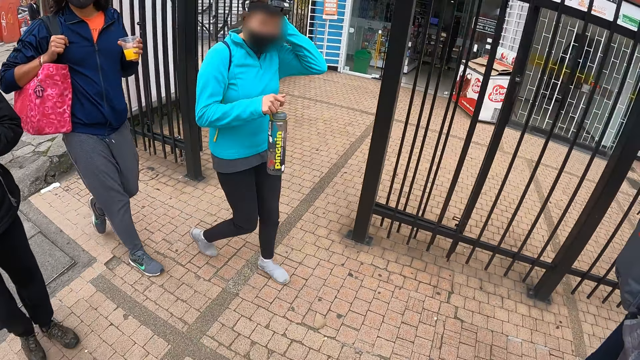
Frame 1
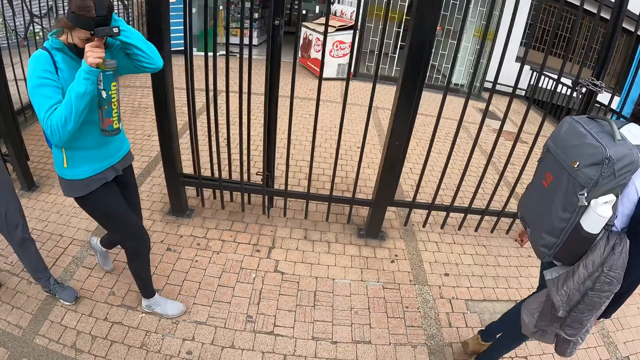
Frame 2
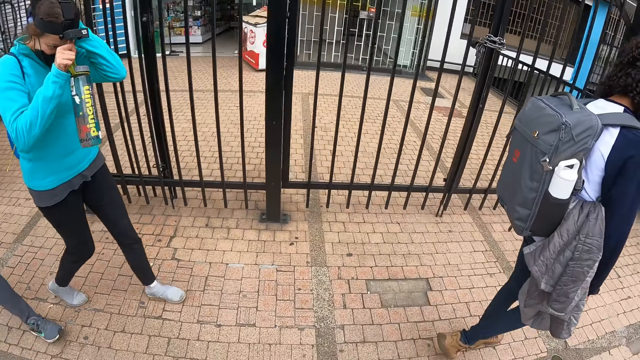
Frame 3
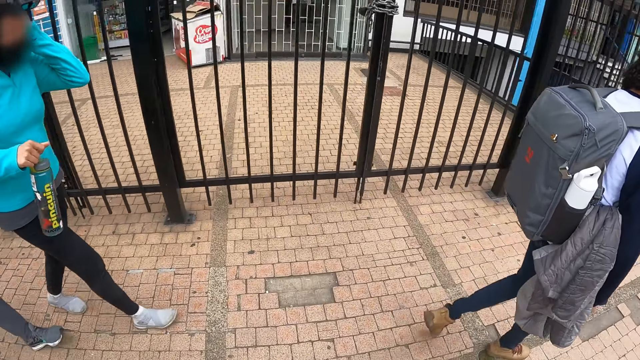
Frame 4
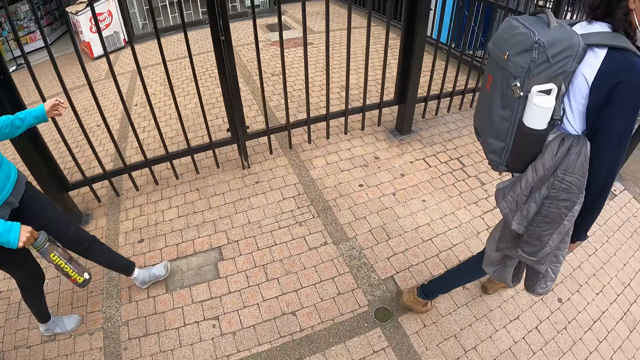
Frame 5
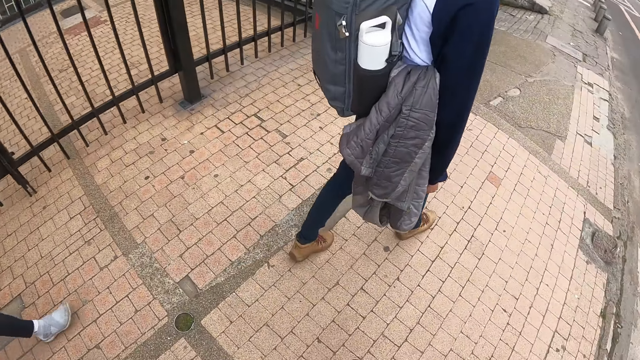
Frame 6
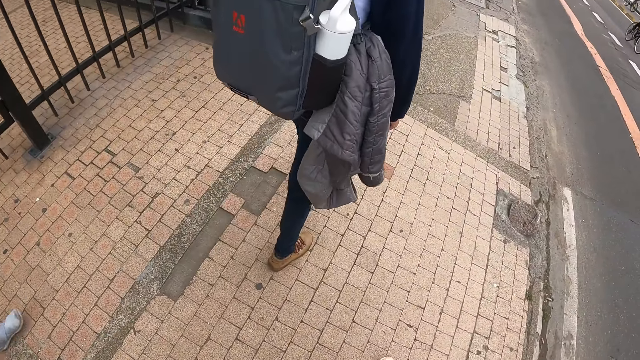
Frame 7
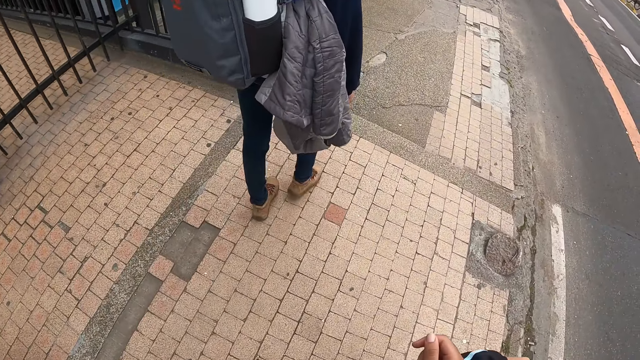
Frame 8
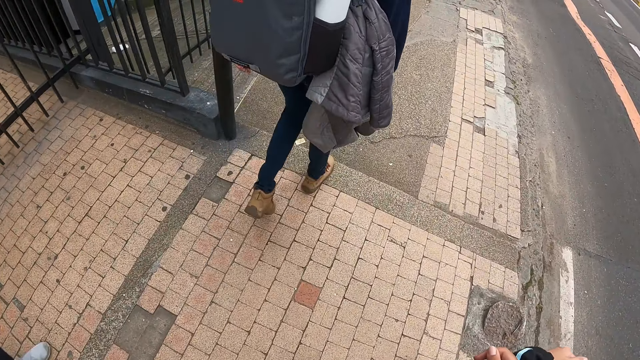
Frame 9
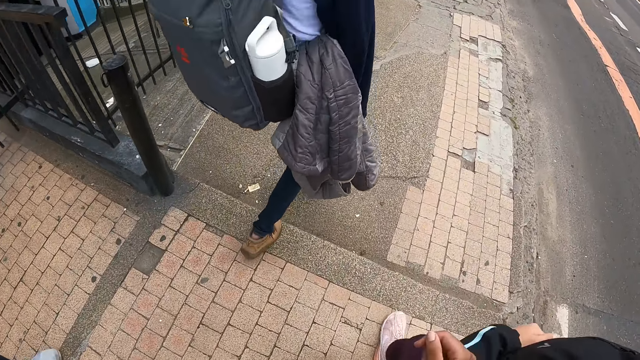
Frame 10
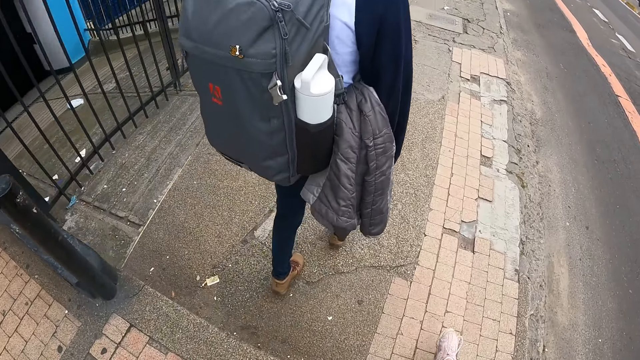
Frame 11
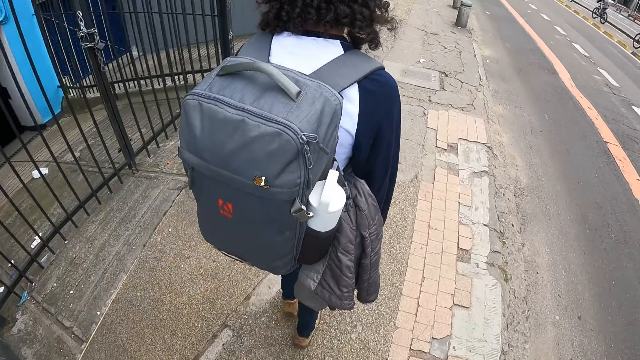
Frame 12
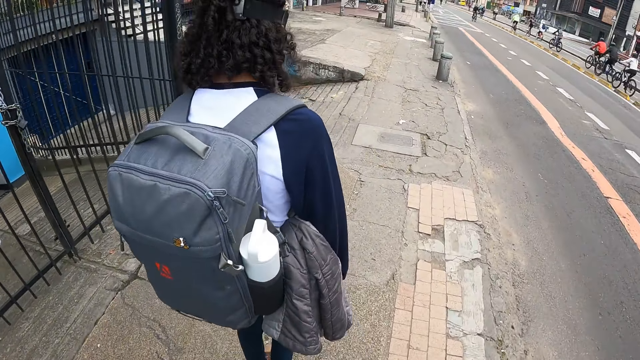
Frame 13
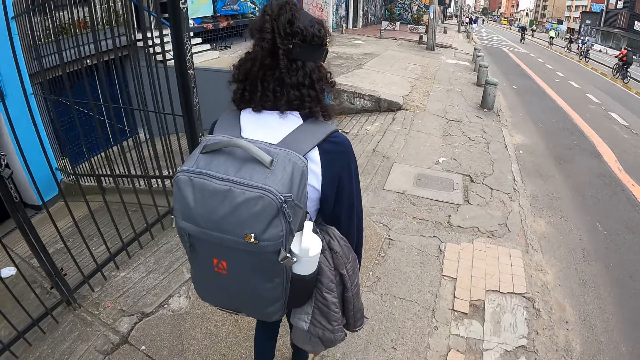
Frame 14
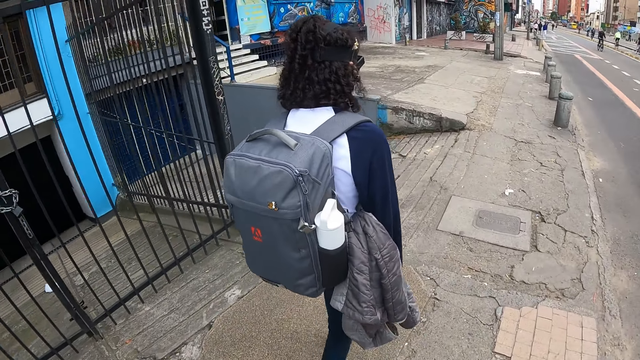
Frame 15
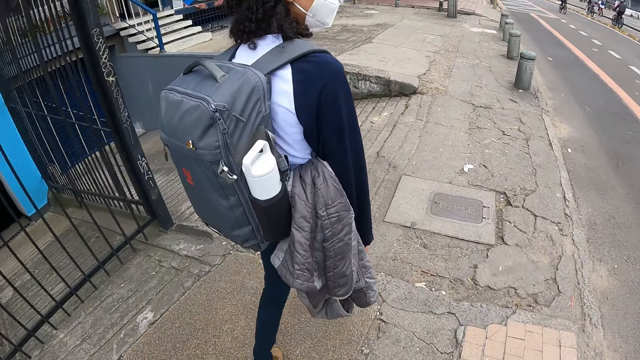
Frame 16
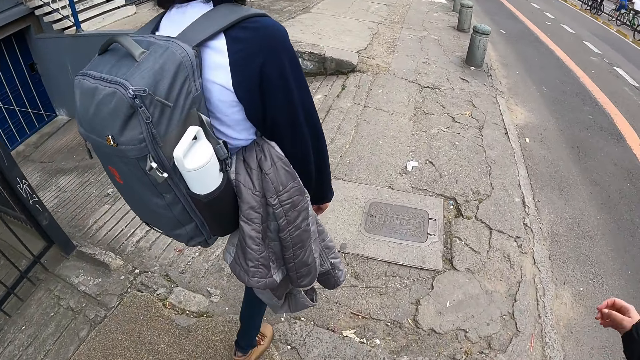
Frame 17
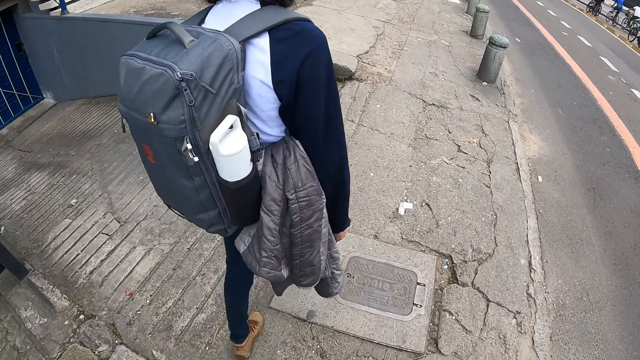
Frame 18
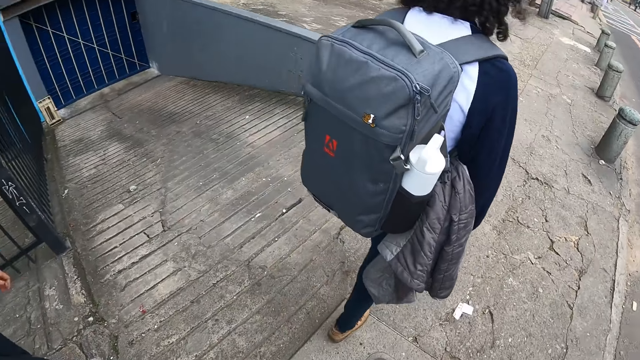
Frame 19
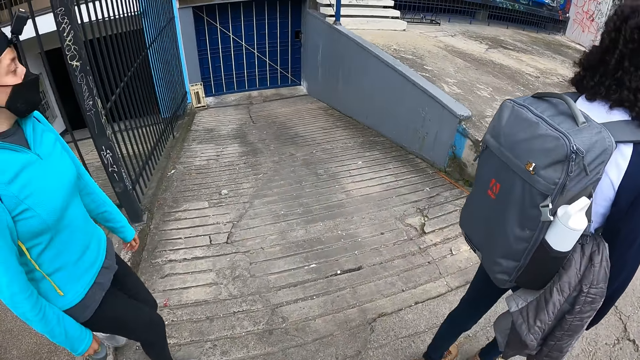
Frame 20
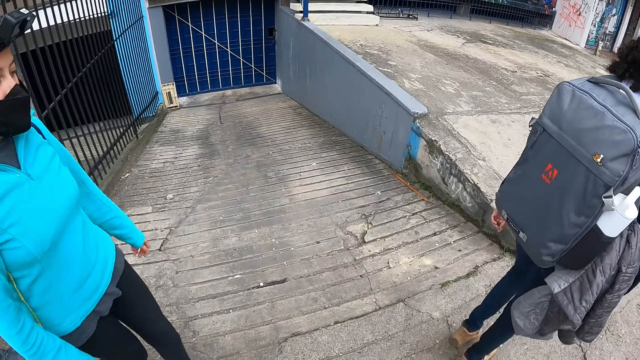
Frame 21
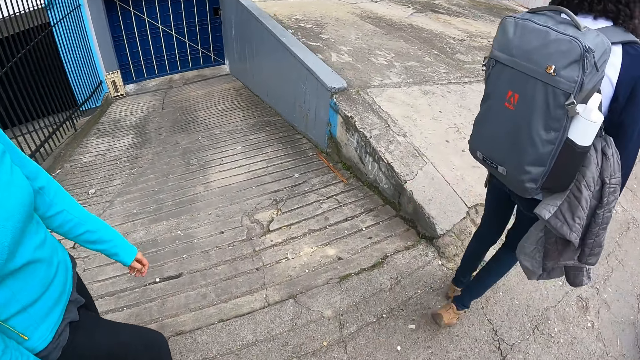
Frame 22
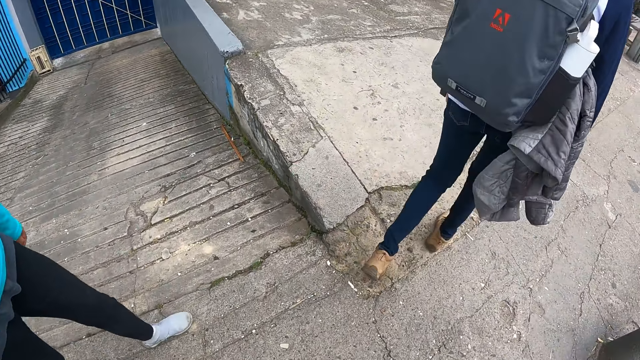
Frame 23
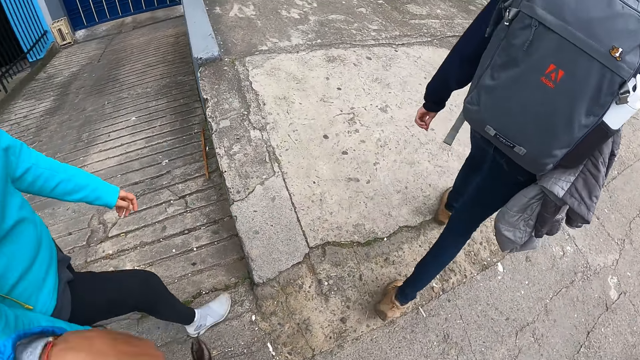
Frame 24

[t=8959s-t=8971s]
The woman holds a cap. The woman touches a head mount camera on her head with her right hand. The camera wearer looks around.

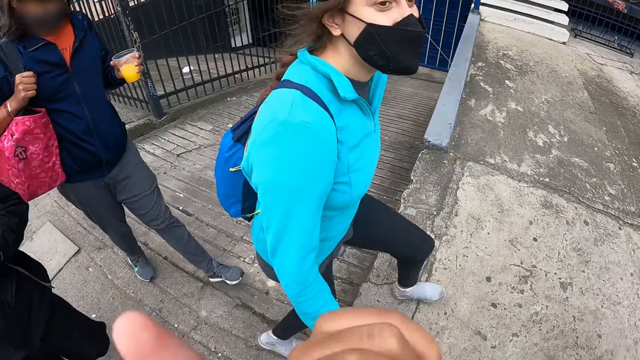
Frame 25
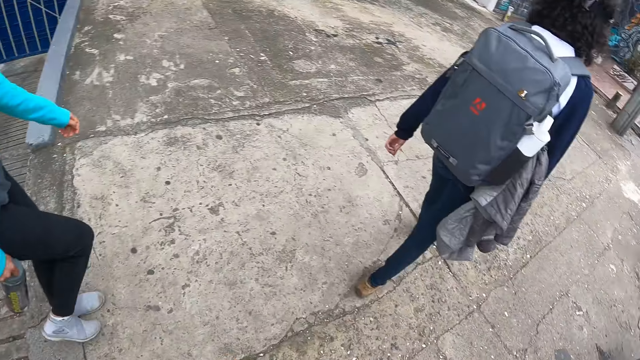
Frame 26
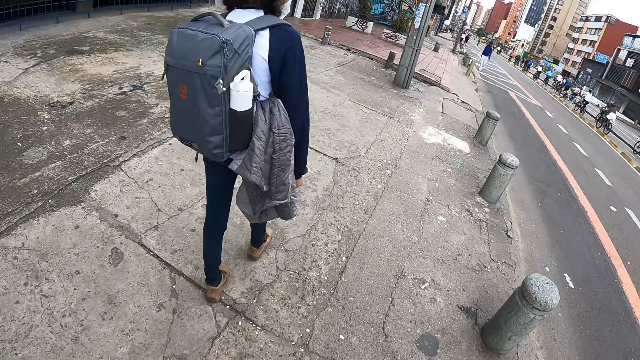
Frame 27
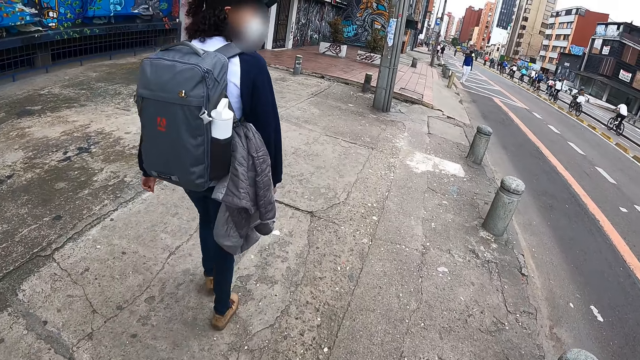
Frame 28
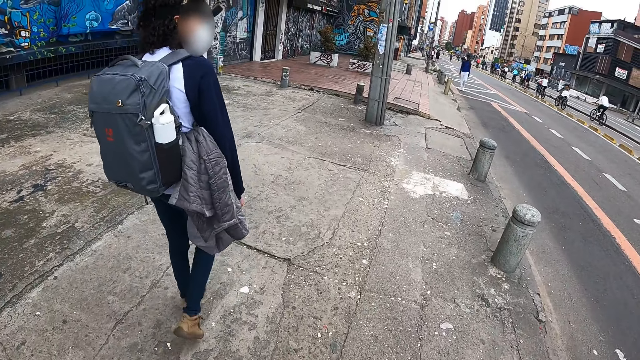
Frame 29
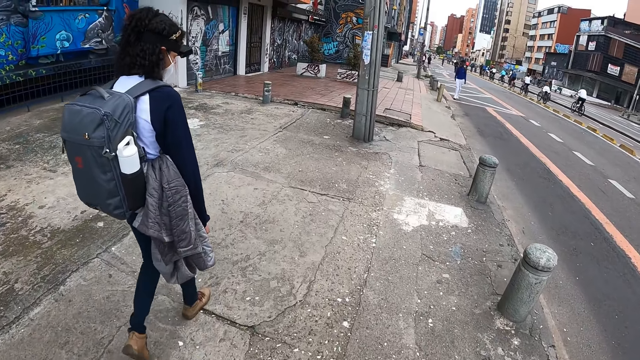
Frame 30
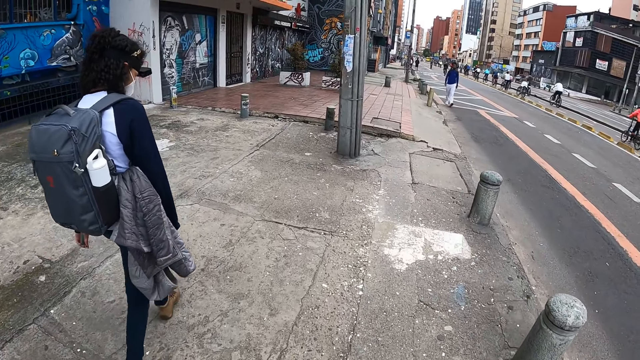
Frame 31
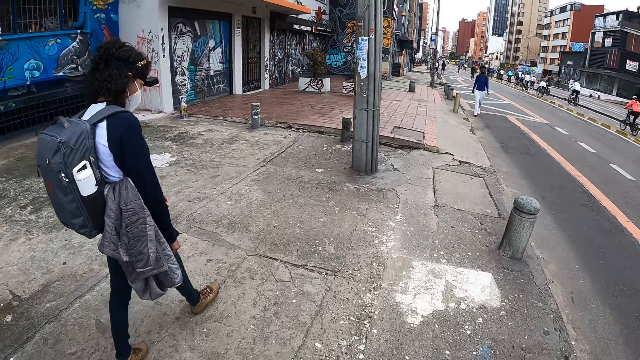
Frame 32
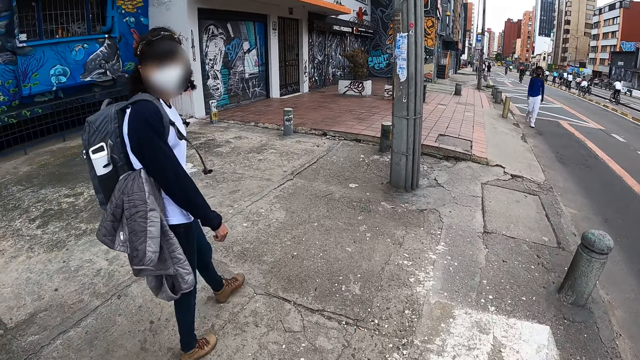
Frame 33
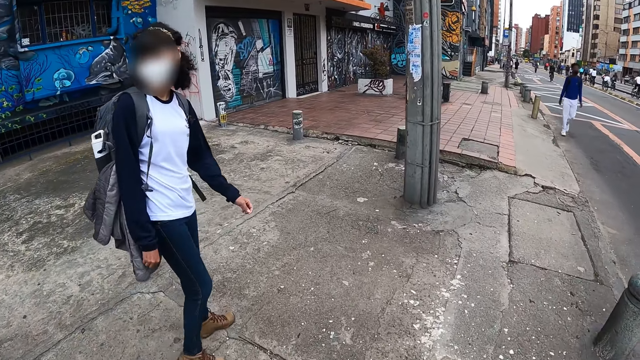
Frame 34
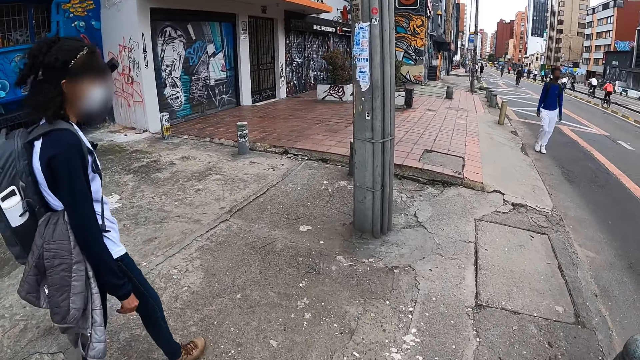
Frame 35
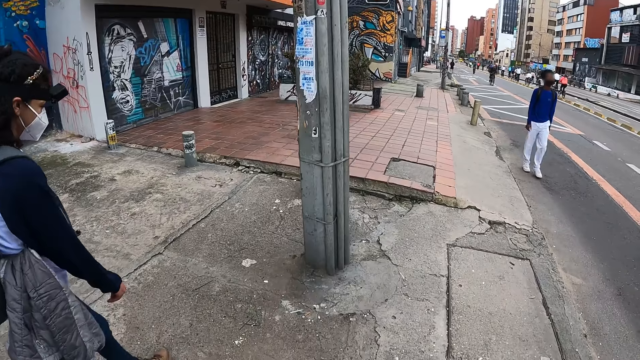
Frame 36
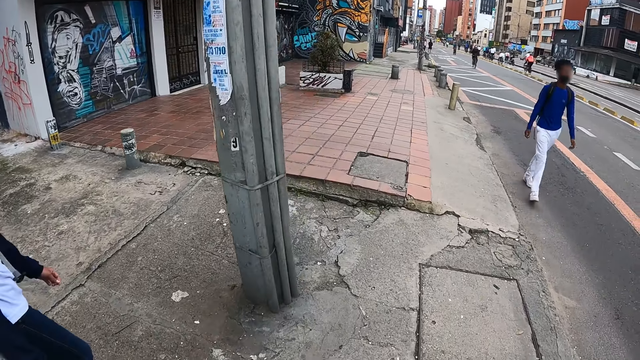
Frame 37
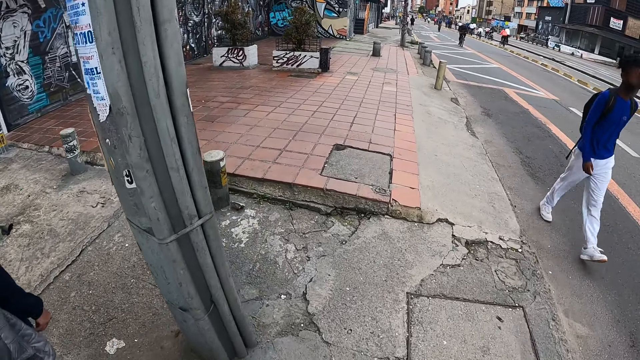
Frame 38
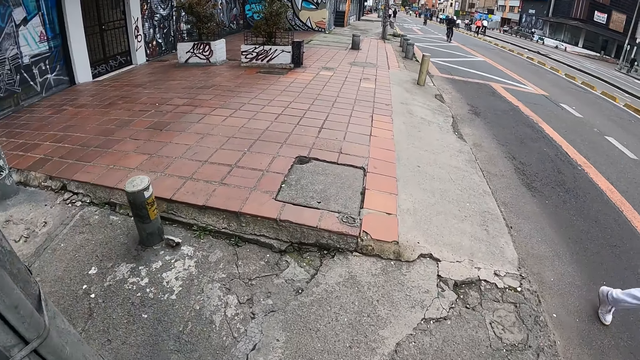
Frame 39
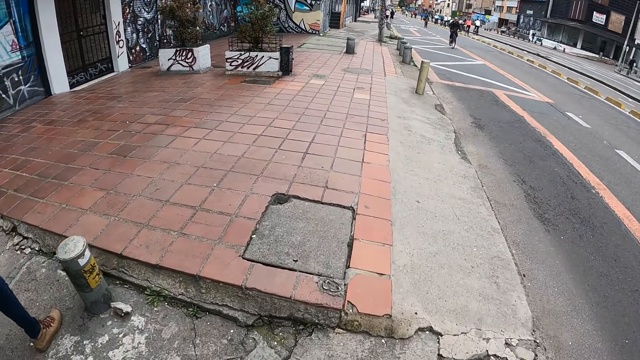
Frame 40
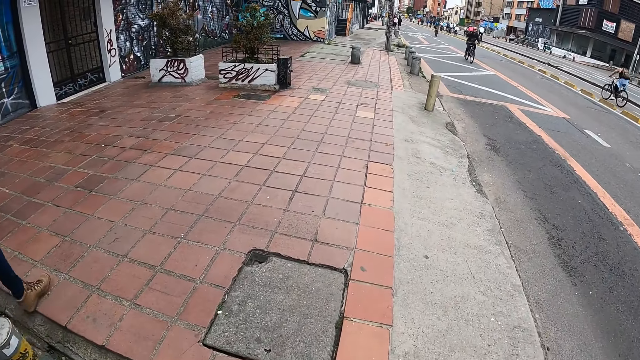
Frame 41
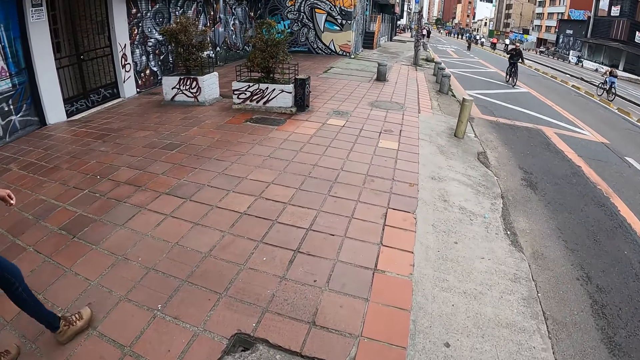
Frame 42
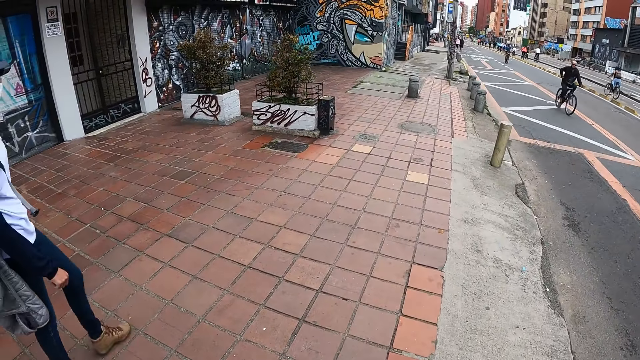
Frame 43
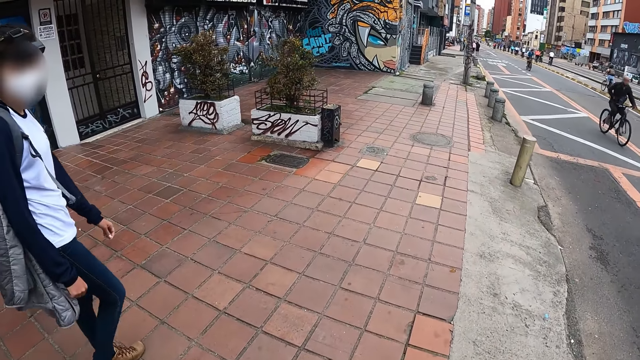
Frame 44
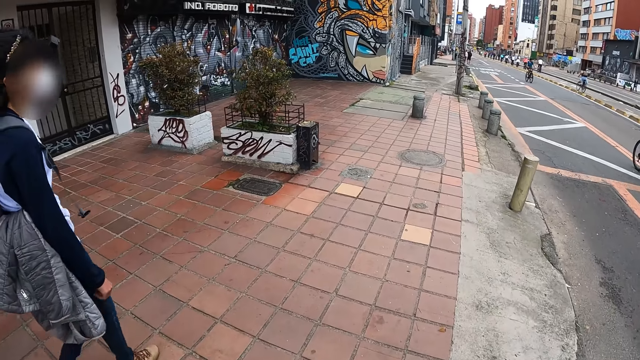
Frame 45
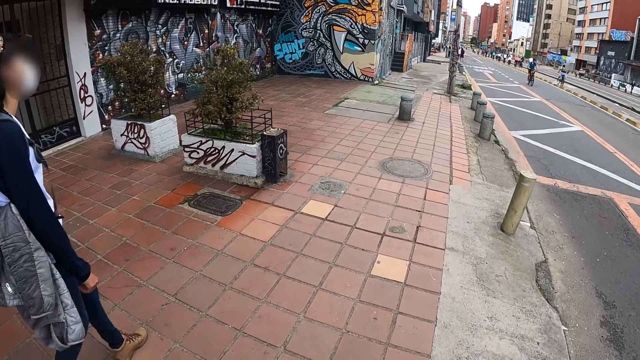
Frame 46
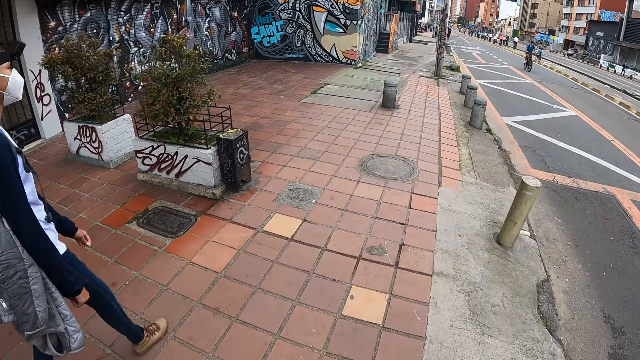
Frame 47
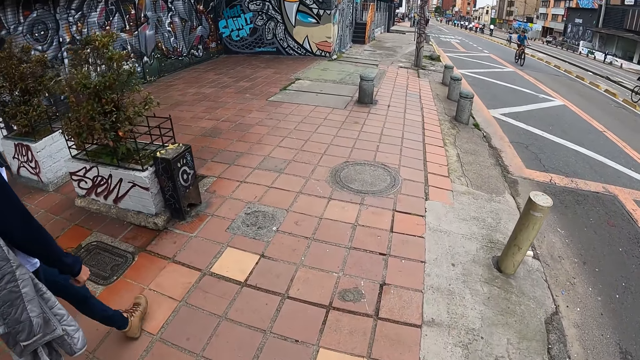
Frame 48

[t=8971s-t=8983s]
A lady looks behind.
